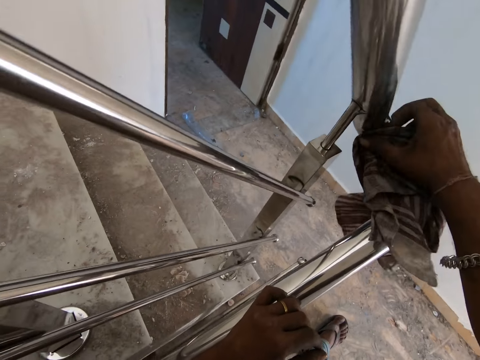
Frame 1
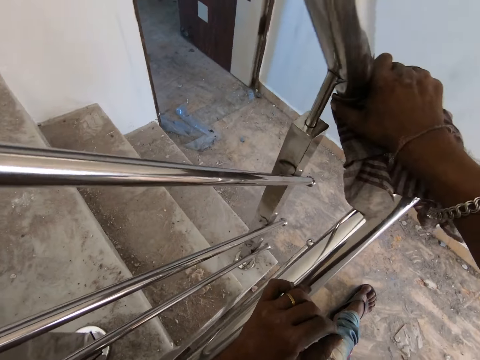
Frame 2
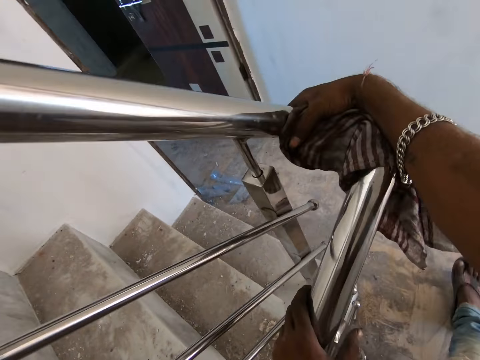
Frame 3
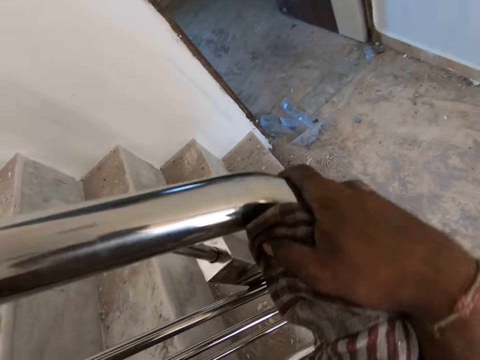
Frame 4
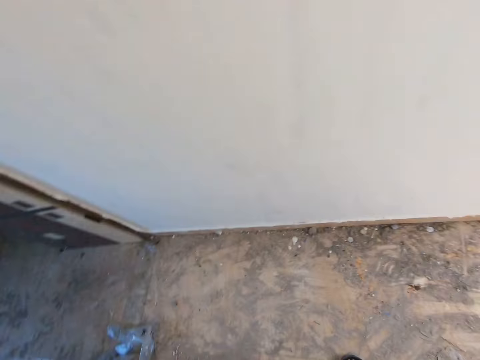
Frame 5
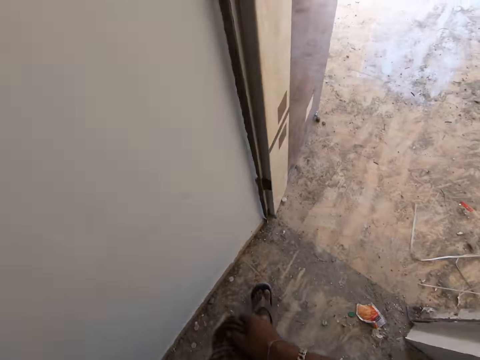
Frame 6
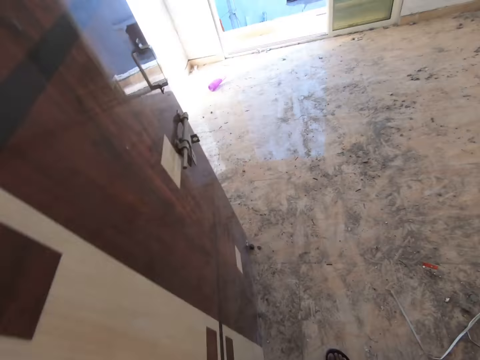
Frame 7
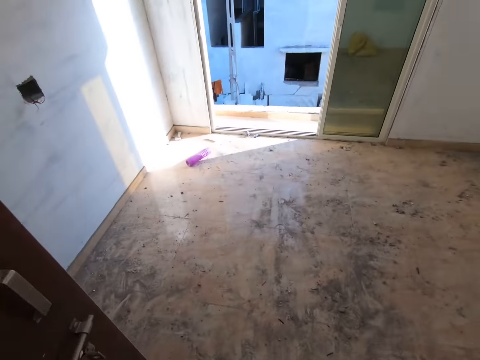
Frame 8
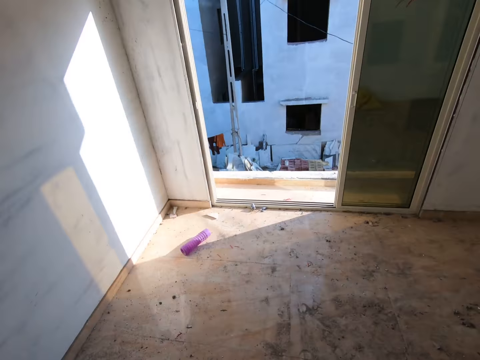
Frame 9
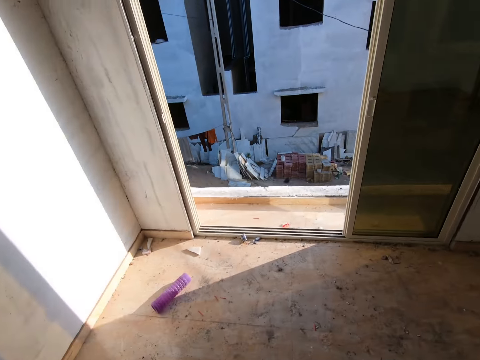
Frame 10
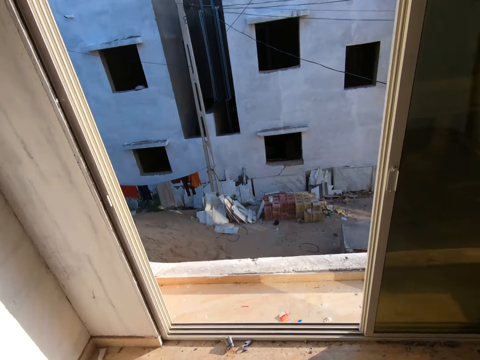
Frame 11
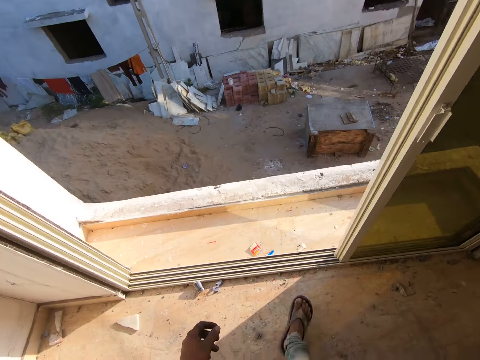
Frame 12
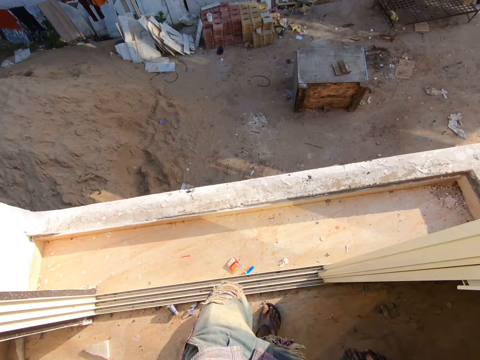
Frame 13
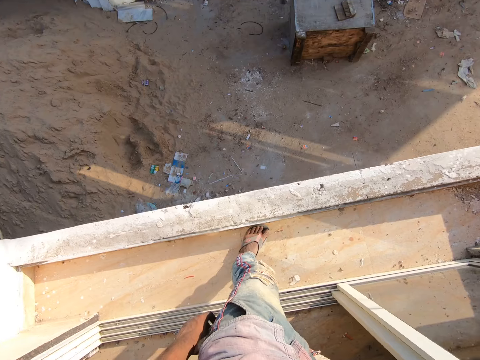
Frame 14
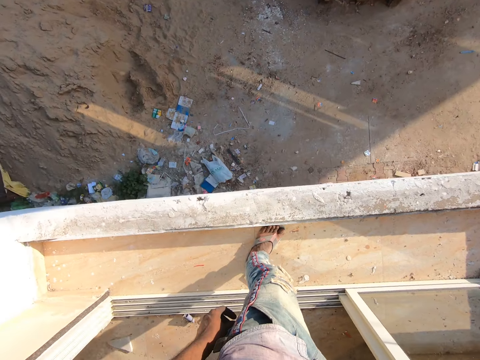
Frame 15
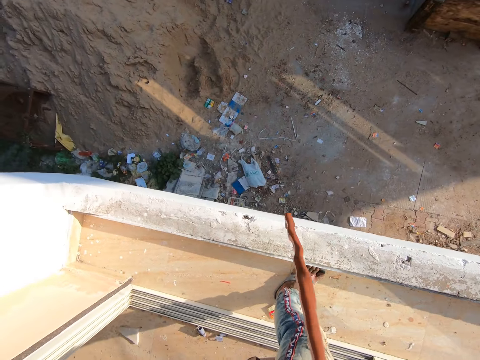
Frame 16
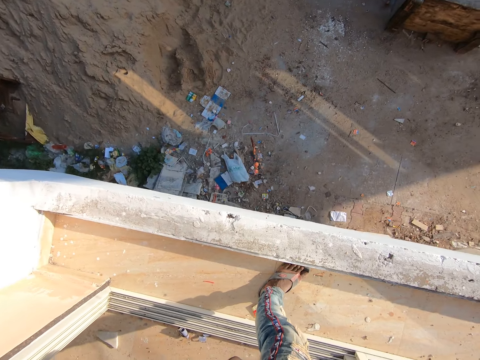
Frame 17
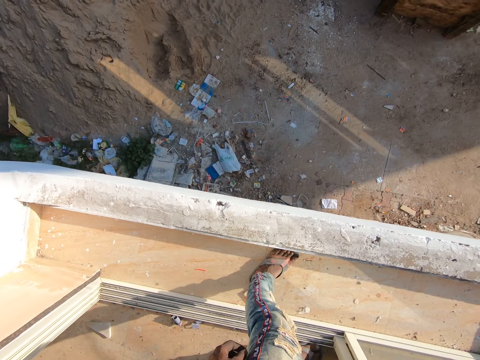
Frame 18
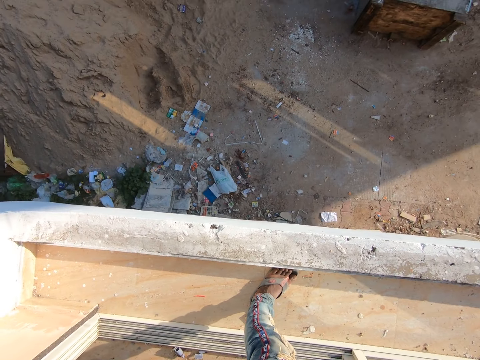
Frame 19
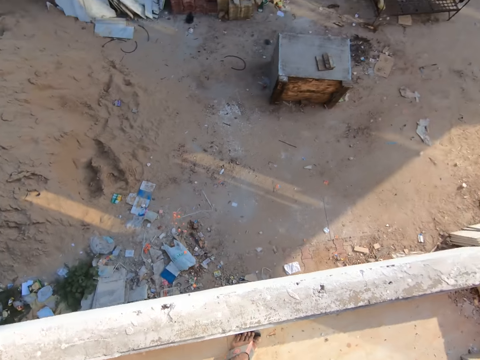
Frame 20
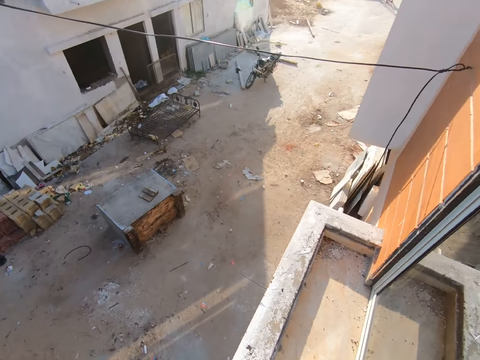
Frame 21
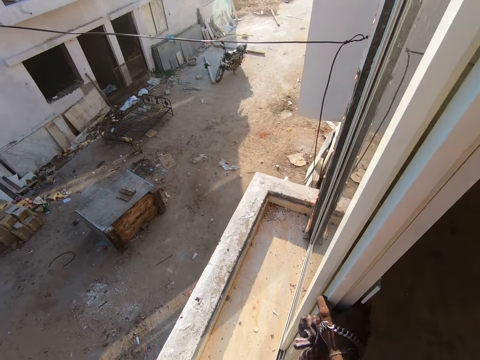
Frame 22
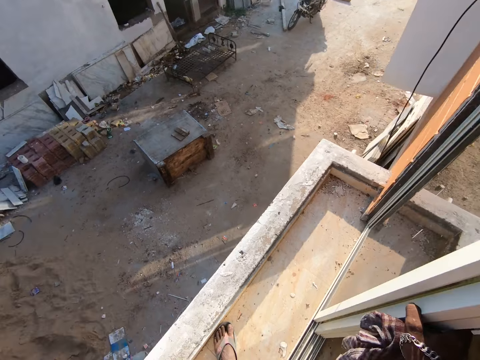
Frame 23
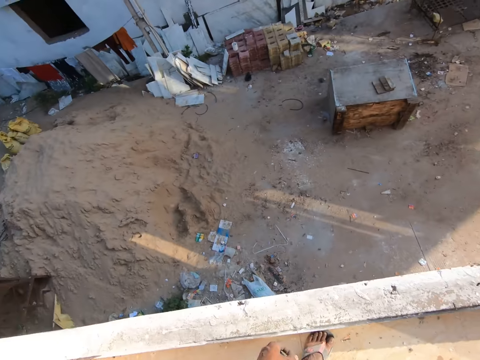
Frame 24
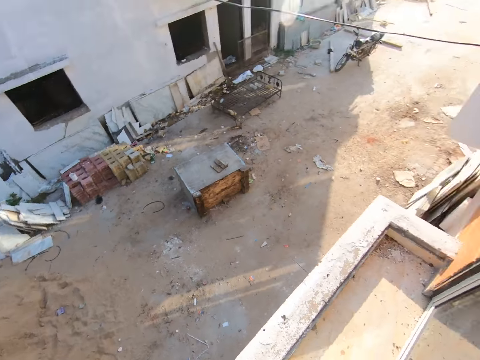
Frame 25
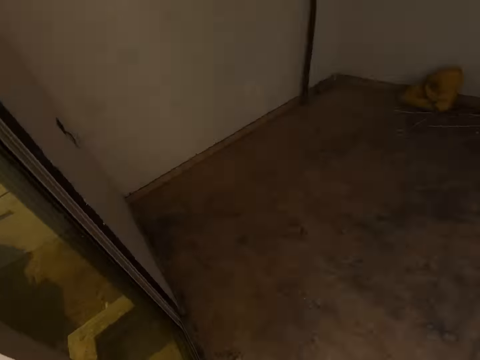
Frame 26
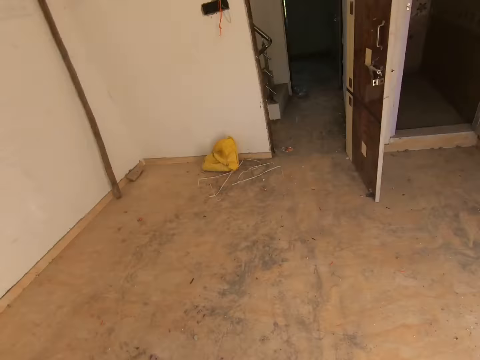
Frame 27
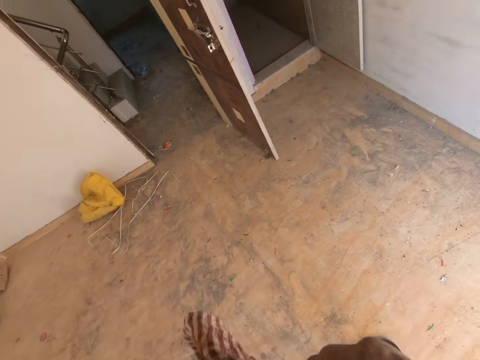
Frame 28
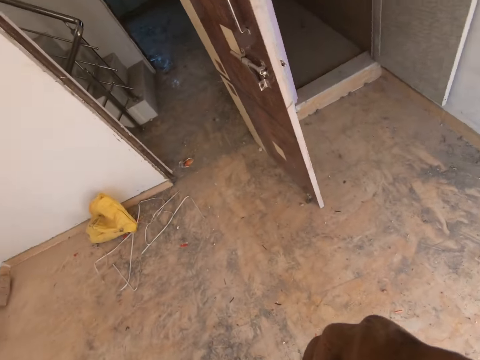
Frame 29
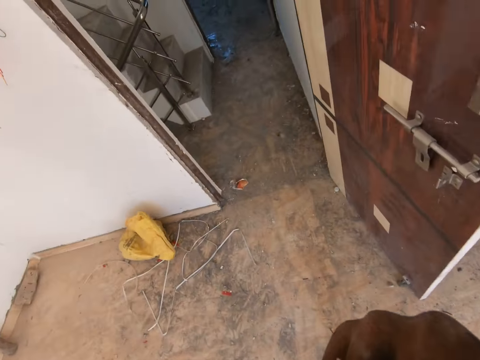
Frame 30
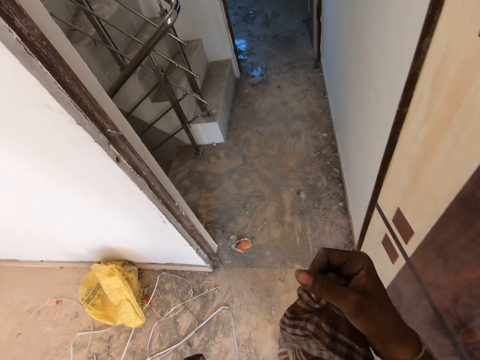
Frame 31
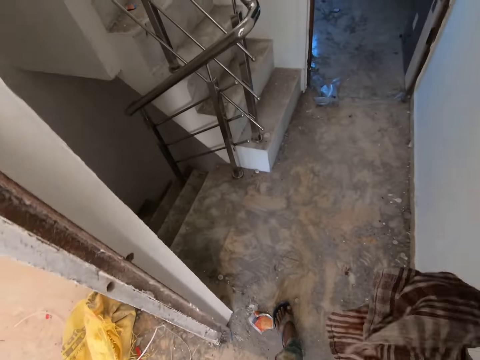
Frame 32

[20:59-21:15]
The camera wearer wipes the metal rod. They stop wiping the stair railings. They walk to another room. They look around. They throw a spit to the floor. They look around. They spit. They look around. They look around again. They walk back to the stair railings.

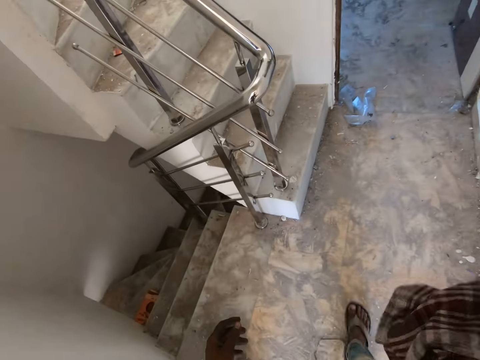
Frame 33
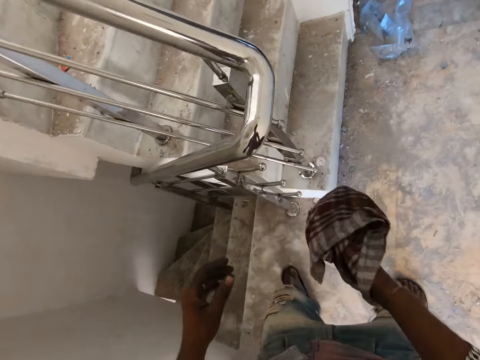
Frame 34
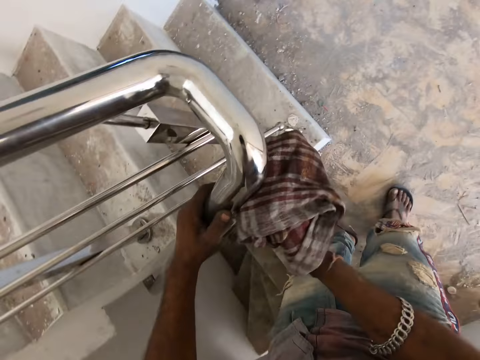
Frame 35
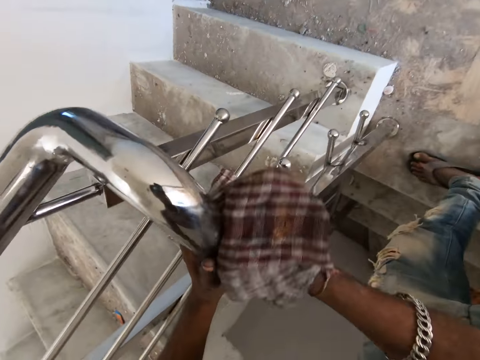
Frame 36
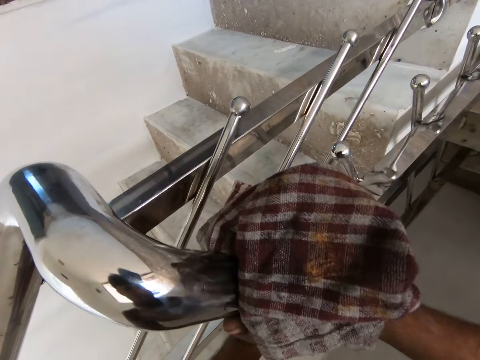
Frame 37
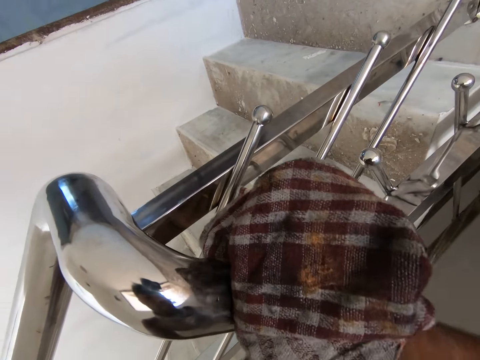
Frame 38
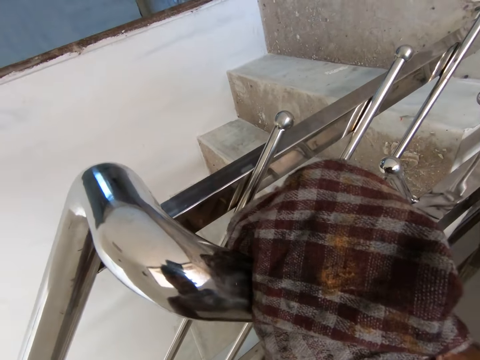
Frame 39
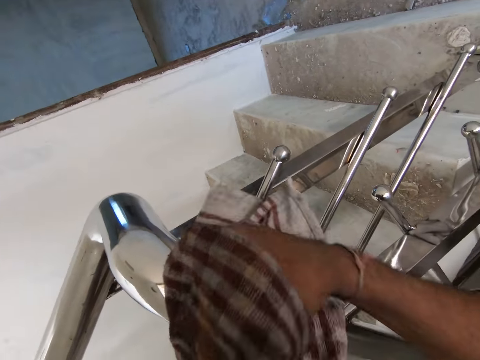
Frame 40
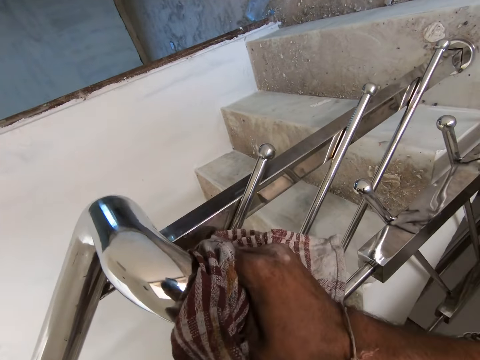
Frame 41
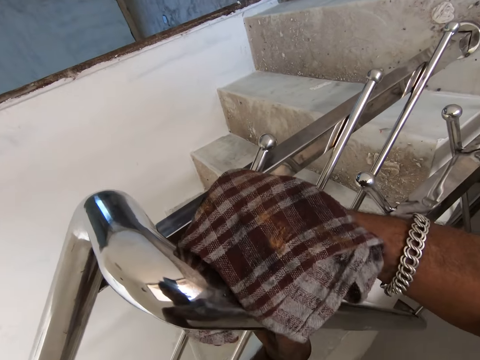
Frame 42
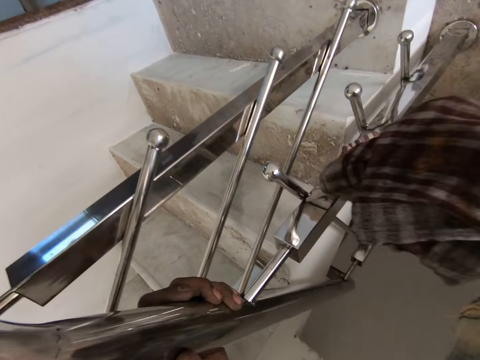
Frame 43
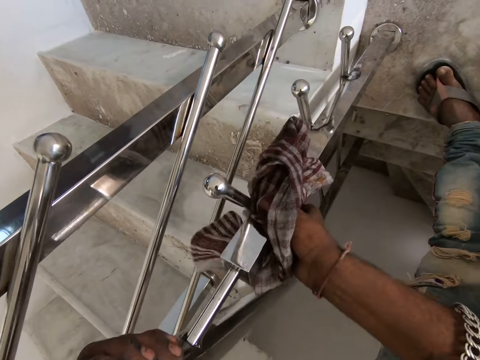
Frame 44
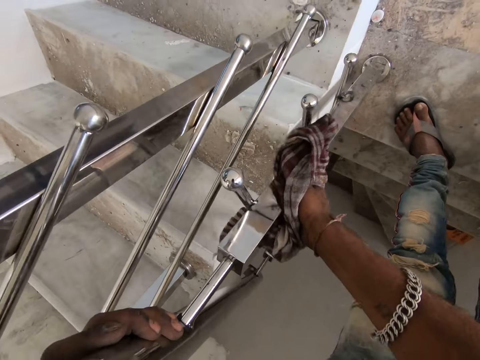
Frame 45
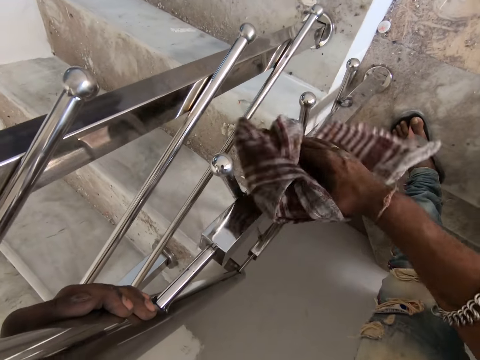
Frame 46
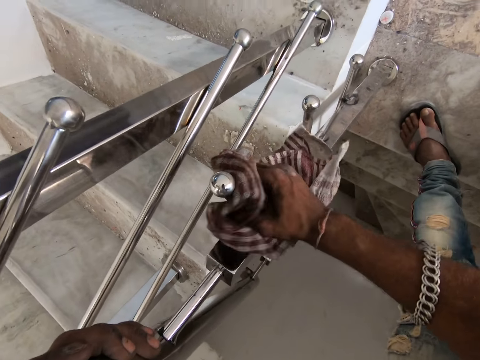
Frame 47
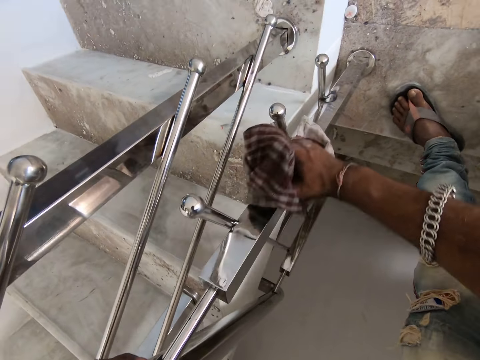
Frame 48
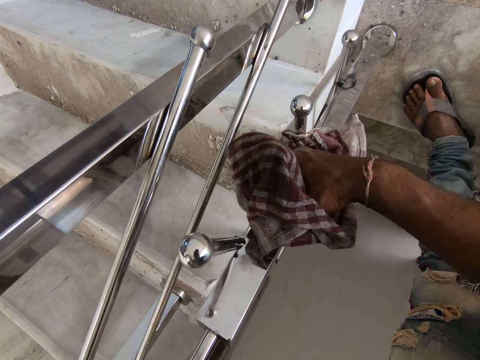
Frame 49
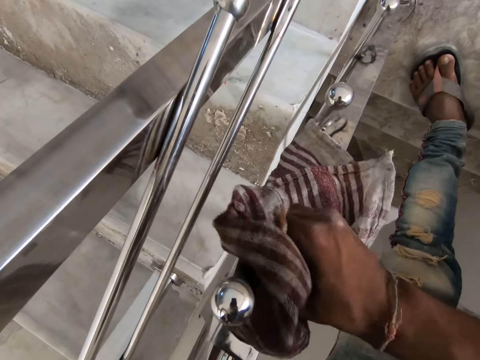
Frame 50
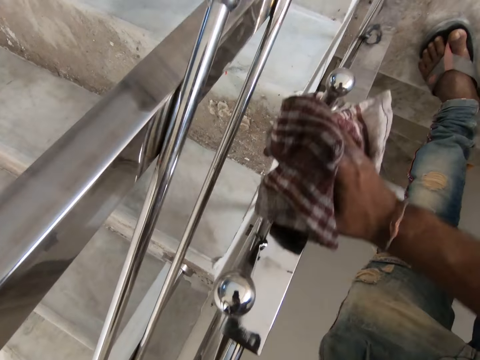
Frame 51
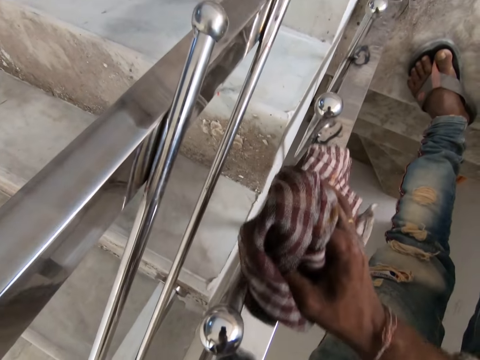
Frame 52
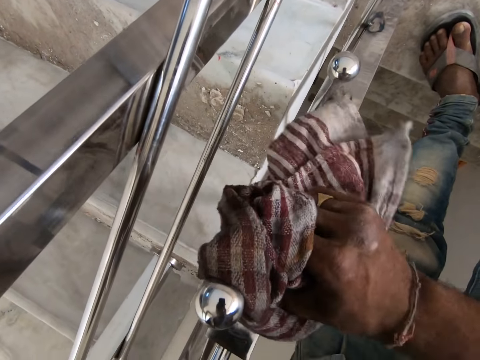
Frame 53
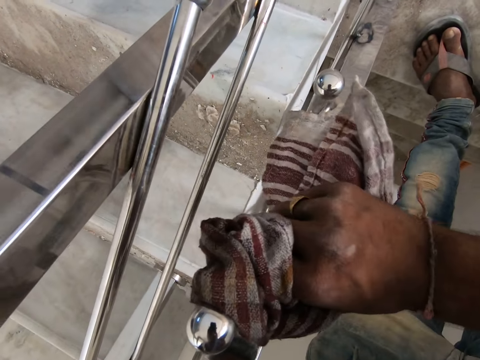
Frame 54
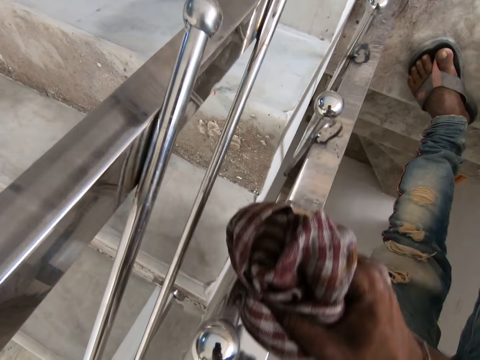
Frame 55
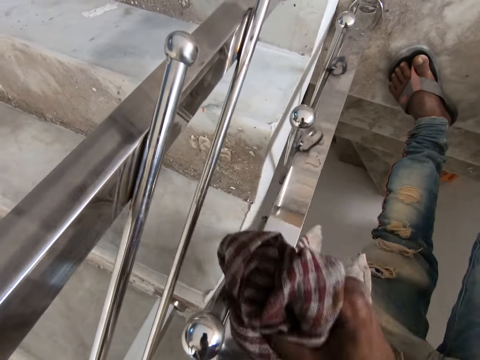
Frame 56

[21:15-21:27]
The camera wearer touches the metal rod. He continues to wipe the stair railings with the rag in his hand.
